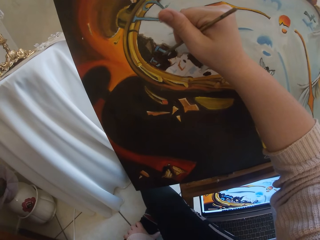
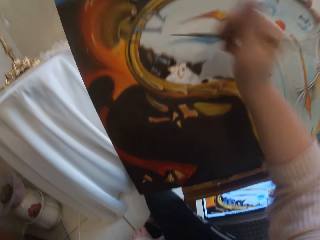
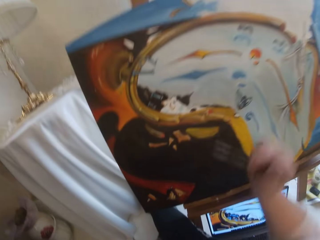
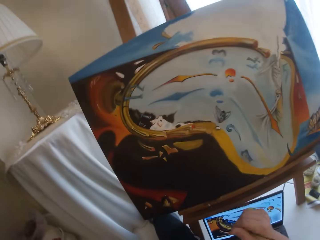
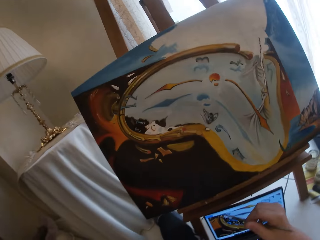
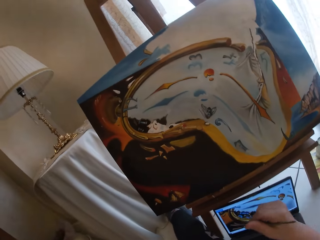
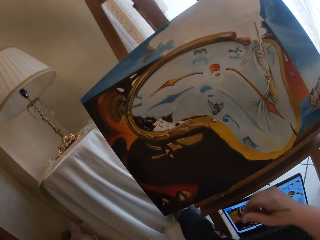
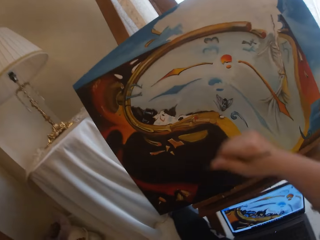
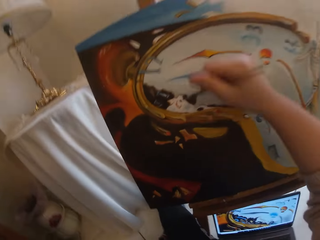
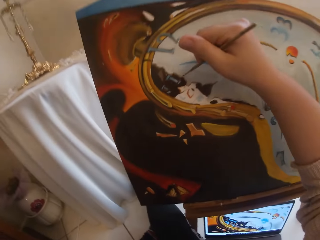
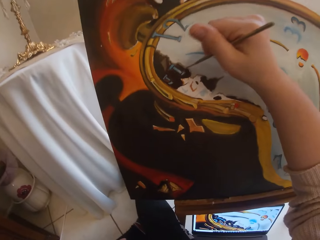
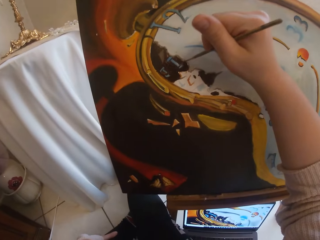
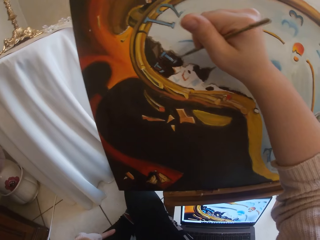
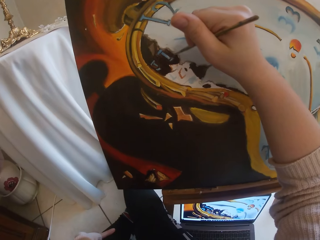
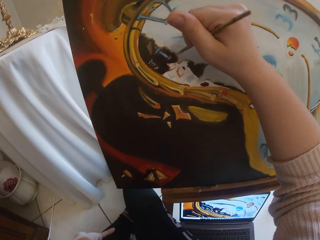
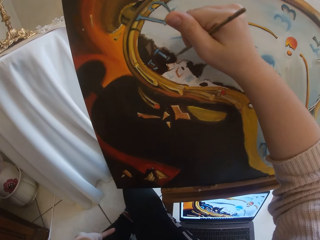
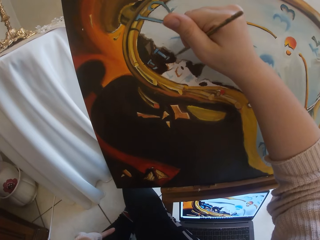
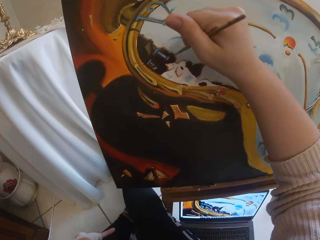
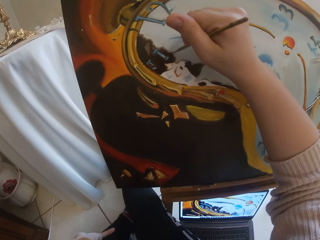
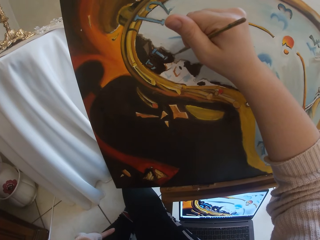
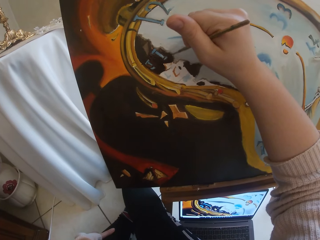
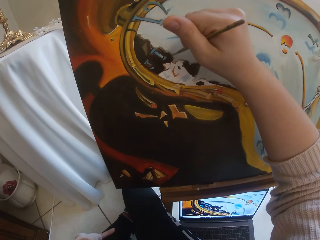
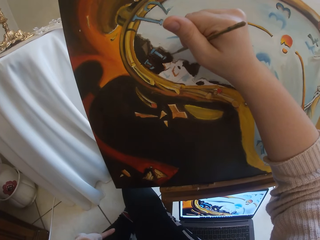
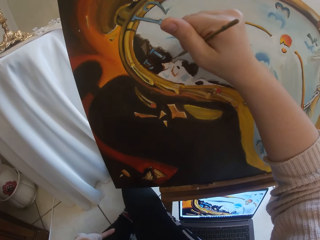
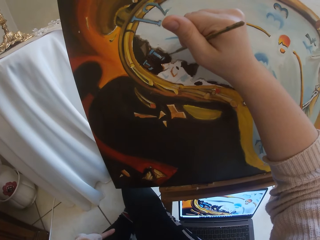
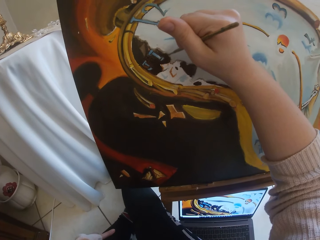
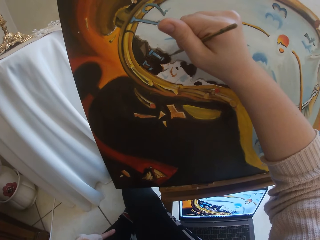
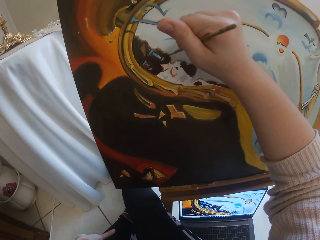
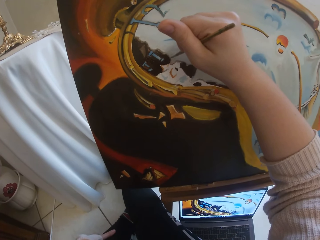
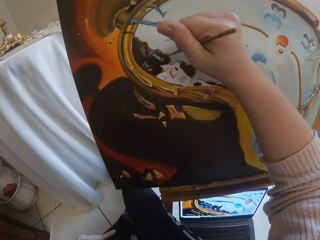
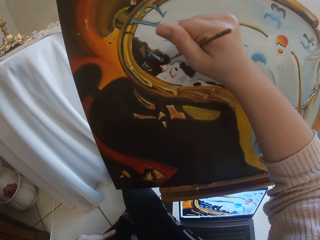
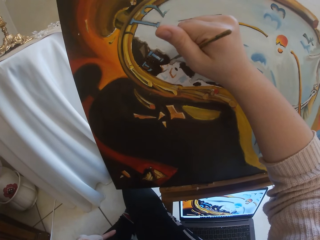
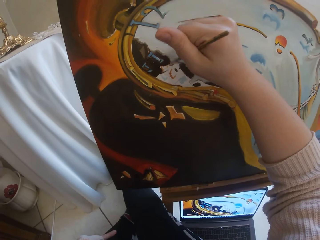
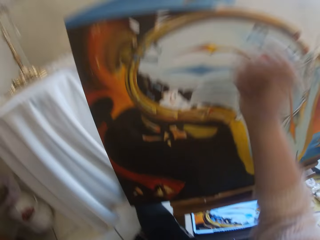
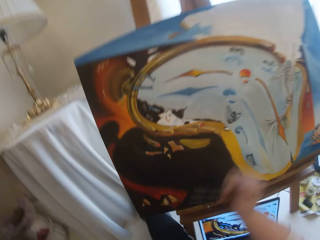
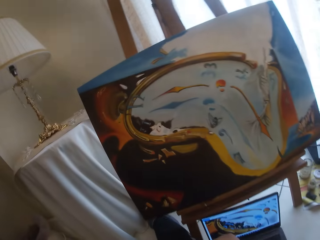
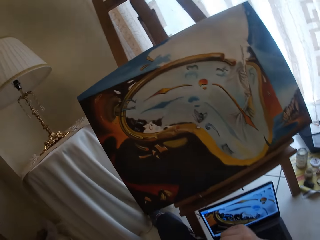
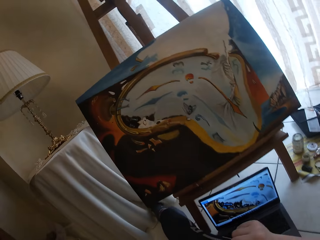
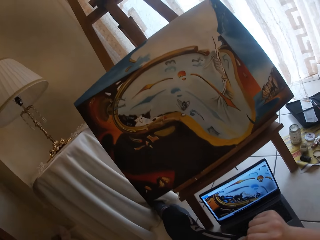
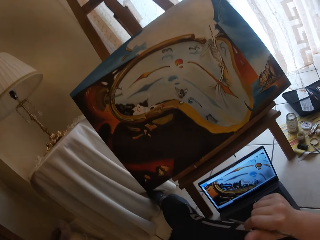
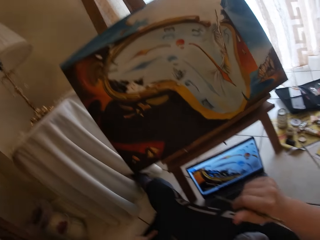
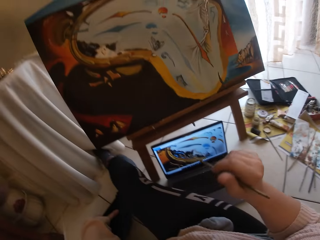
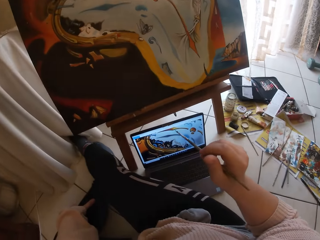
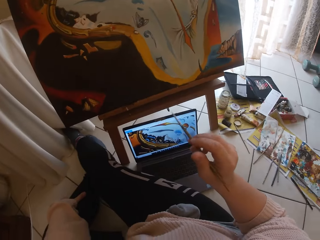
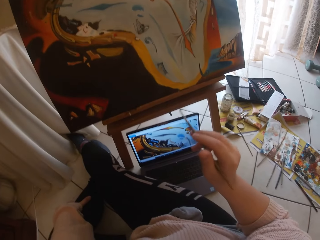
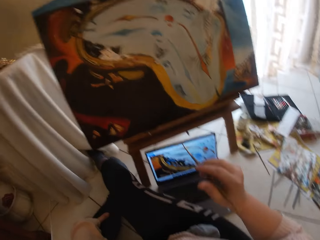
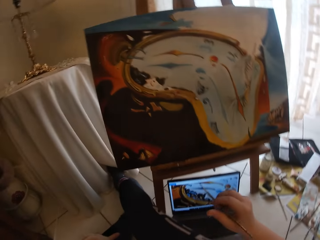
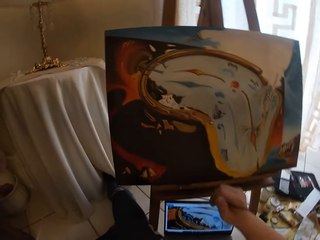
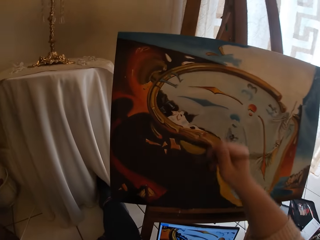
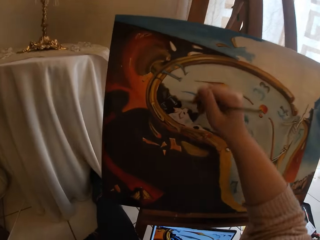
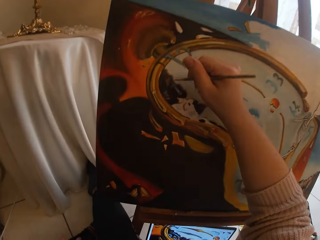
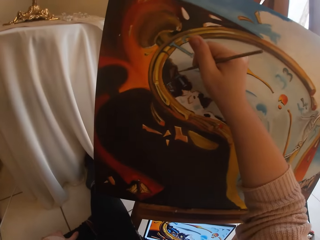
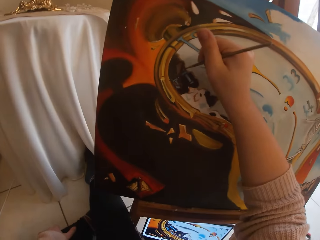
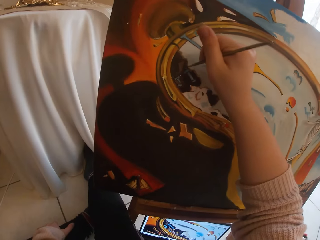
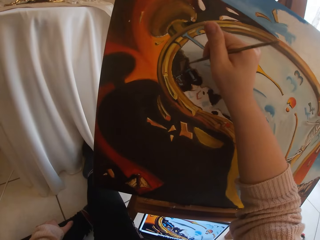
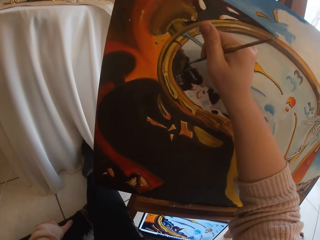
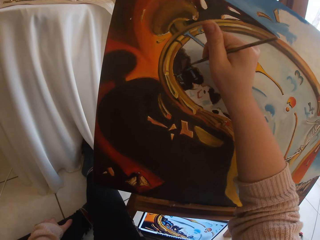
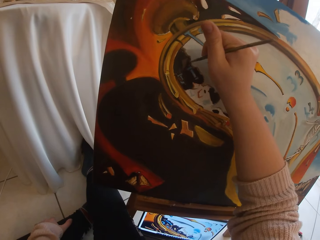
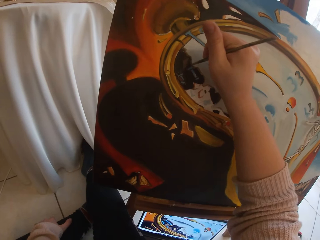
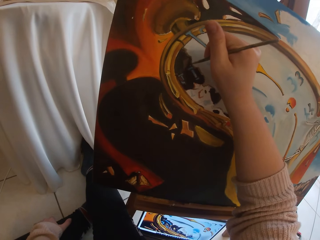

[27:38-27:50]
The camera wearer takes her hand off the canvas board. She stops to paint. She refers to the referral picture displayed on a laptop screen. She paints the picture on the cardboard using the paint brush. She takes her hand off the canvas board. She stops to paint. She refers to the referral picture displayed on the laptop screen. She paints the picture on the cardboard using the paint brush.

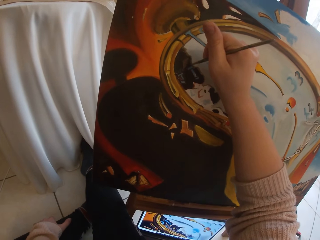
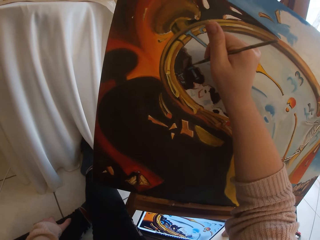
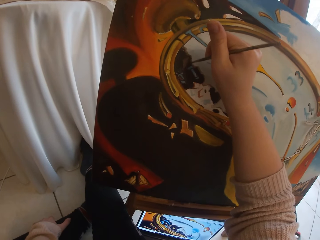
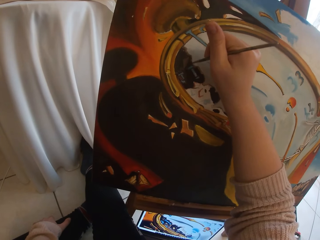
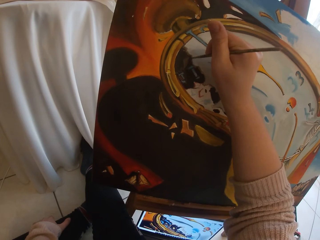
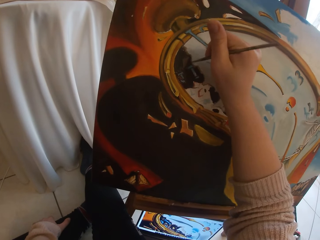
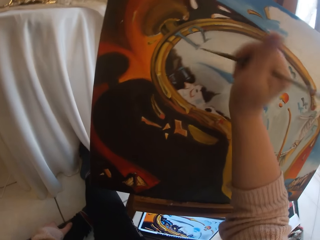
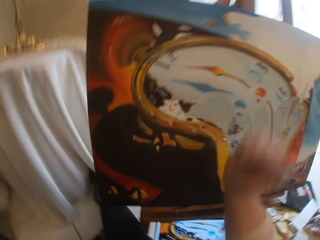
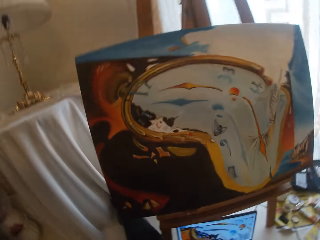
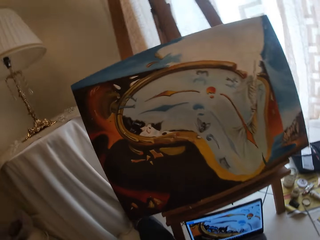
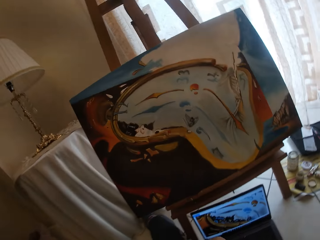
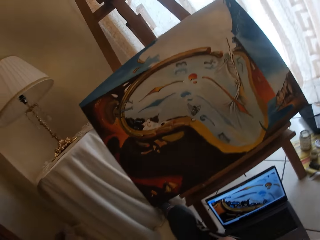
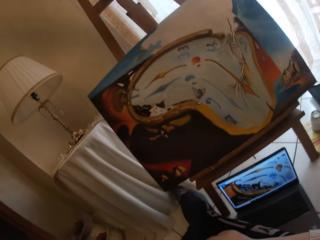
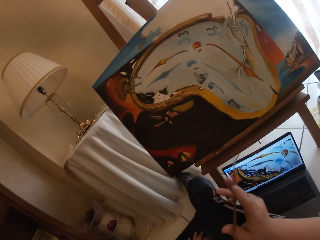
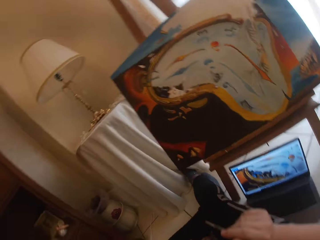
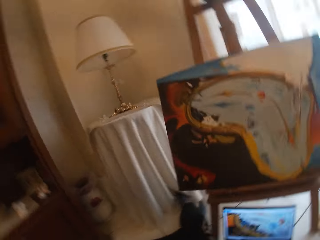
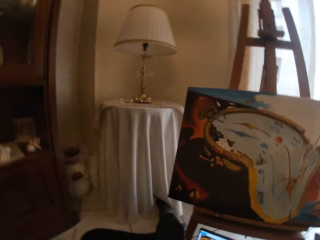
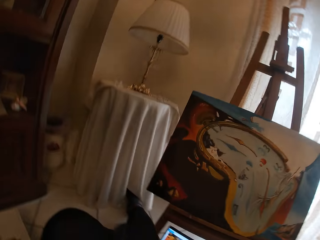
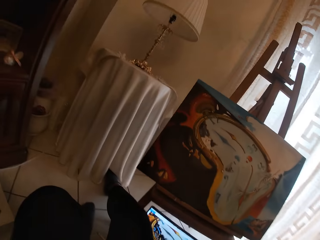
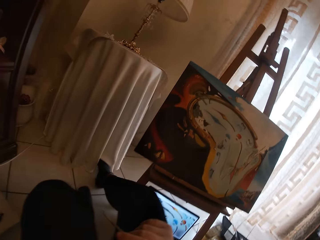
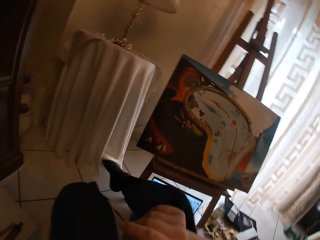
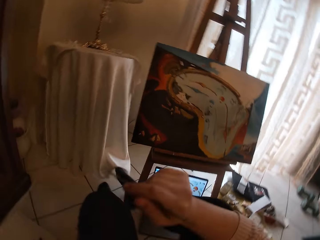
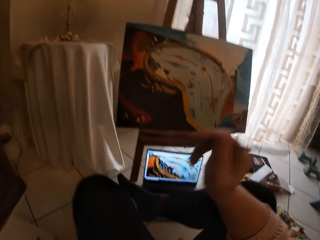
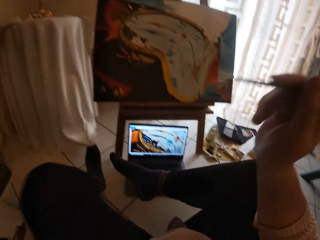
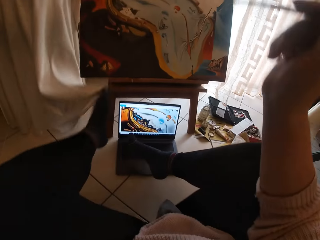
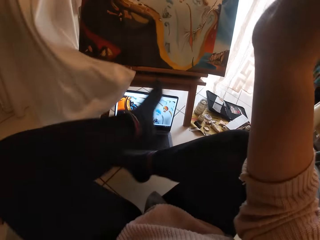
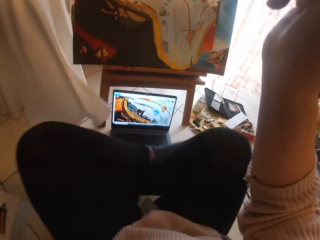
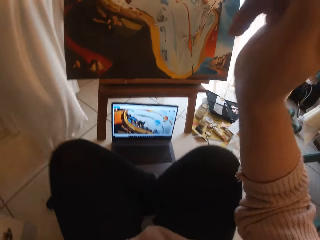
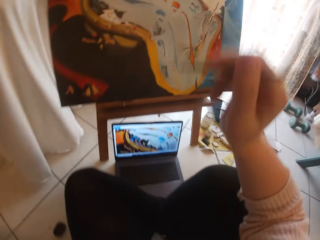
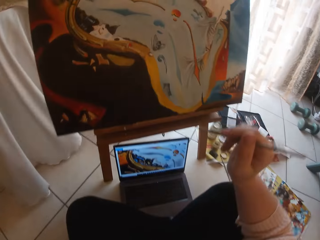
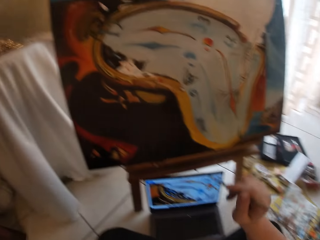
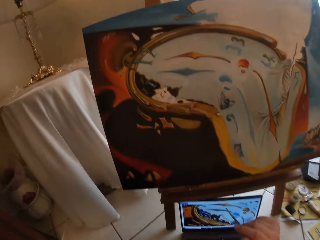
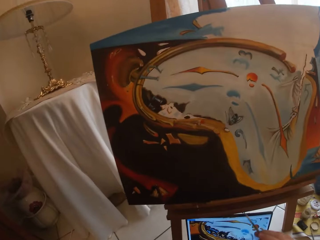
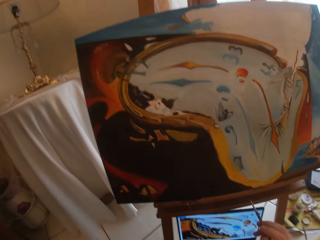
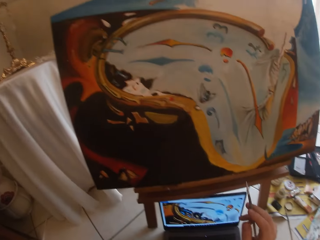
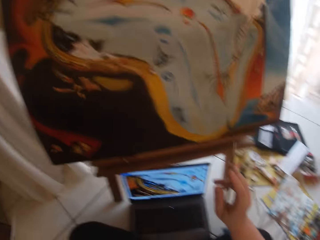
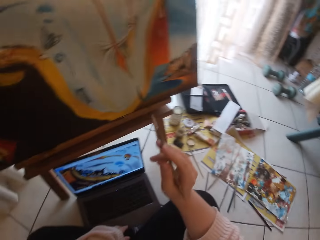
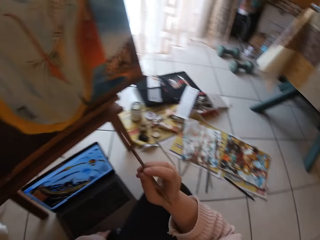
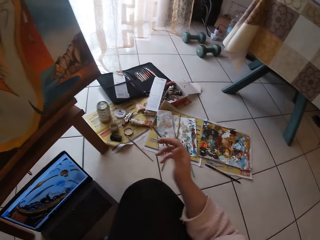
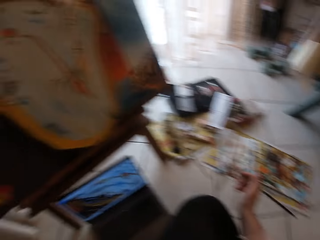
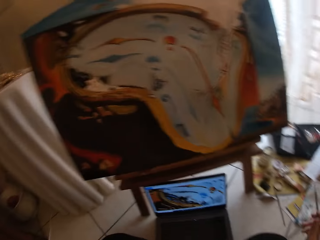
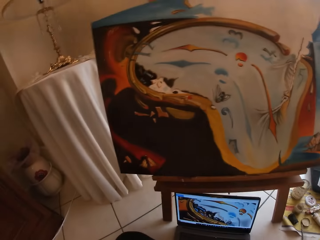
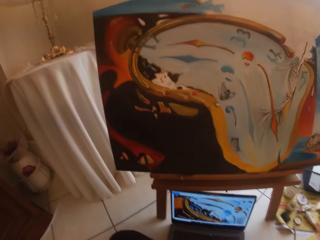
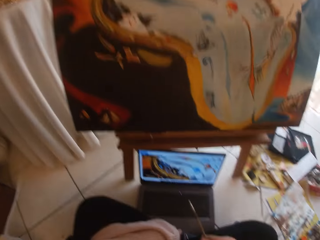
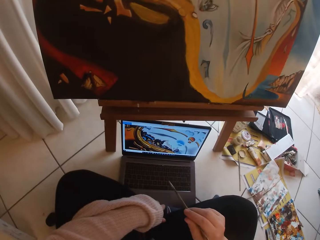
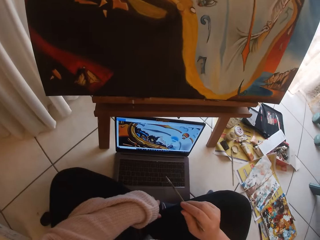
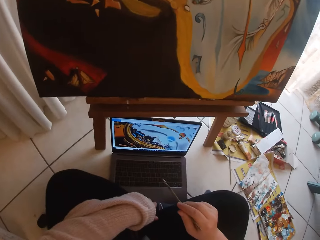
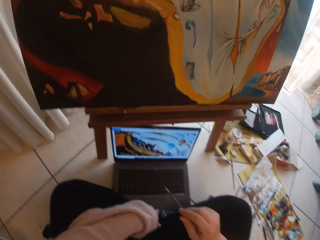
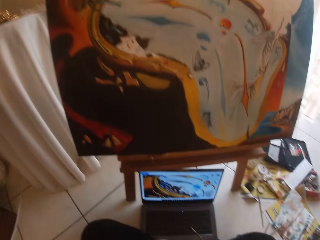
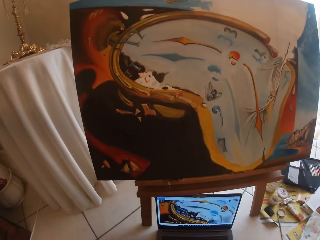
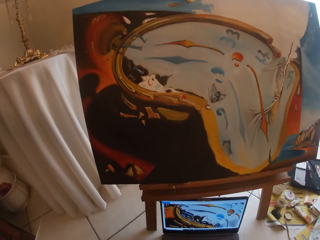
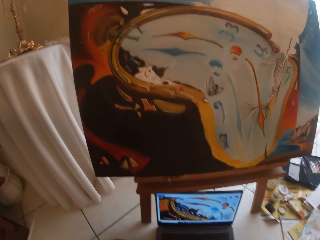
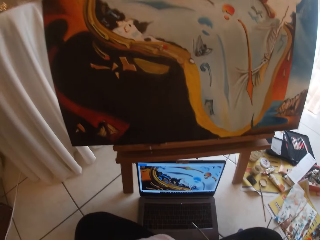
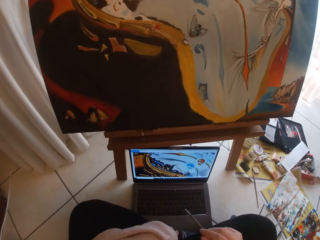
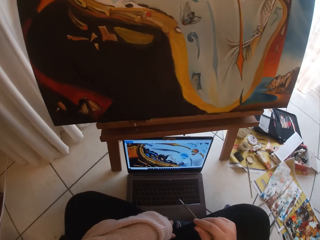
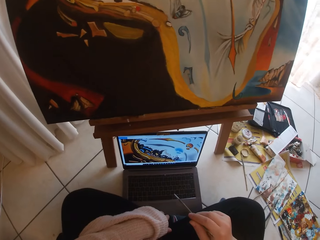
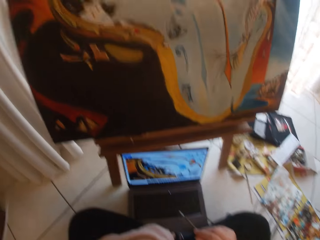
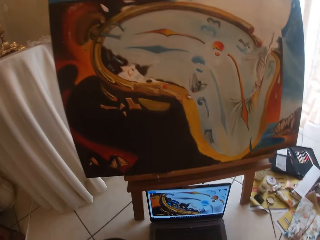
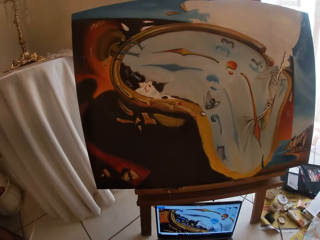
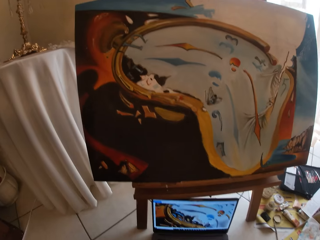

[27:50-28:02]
The camera wearer takes her hand off the canvas board. She stops to paint. She looks around. She adjusts the position of the legs. She looks around. She compares both pictures from the cardboard and the laptop screen.
